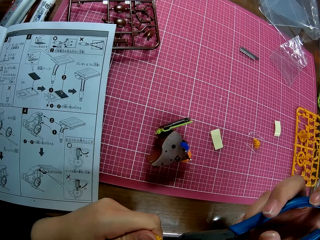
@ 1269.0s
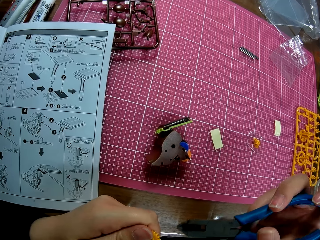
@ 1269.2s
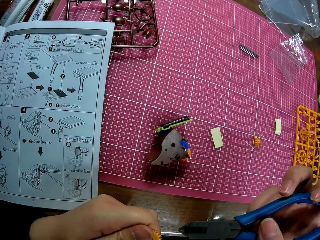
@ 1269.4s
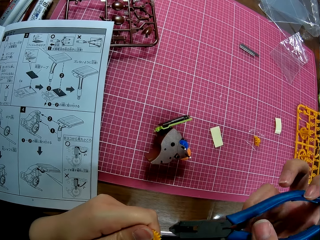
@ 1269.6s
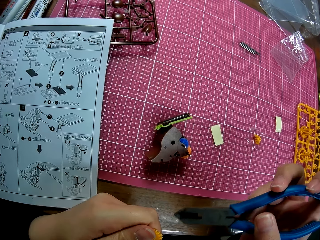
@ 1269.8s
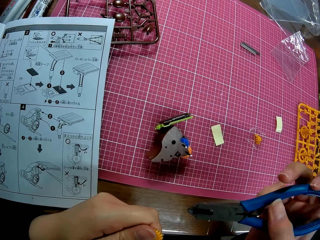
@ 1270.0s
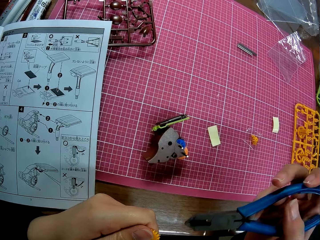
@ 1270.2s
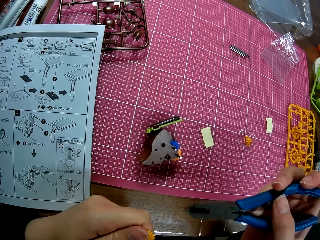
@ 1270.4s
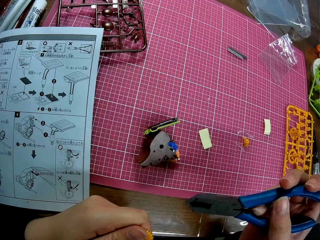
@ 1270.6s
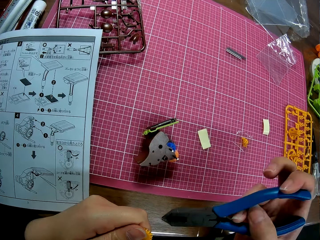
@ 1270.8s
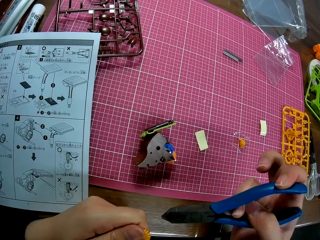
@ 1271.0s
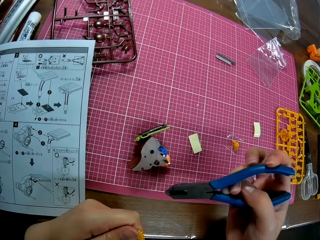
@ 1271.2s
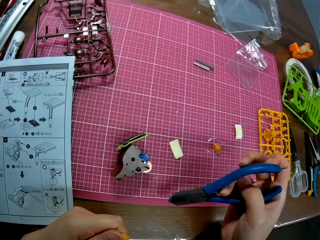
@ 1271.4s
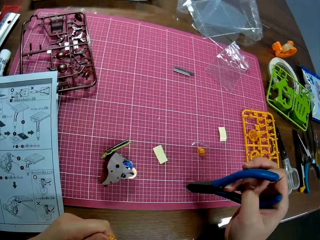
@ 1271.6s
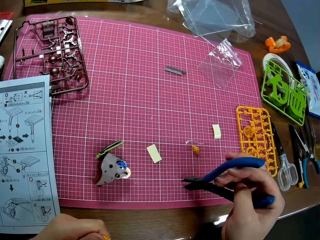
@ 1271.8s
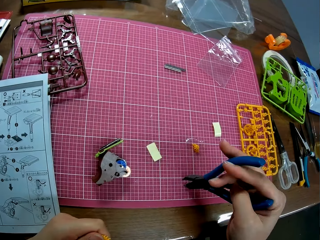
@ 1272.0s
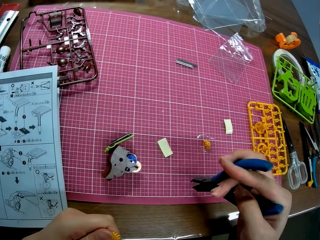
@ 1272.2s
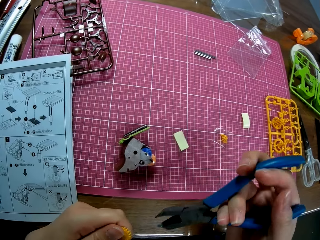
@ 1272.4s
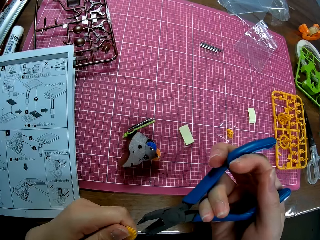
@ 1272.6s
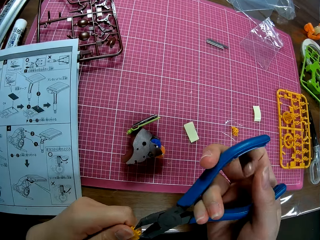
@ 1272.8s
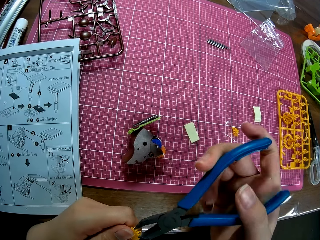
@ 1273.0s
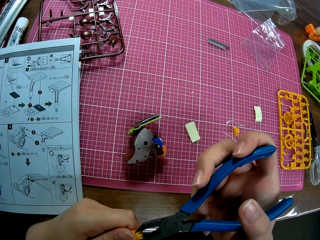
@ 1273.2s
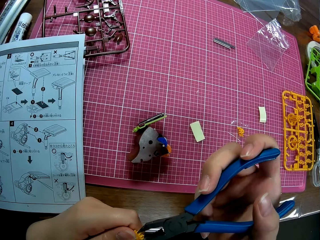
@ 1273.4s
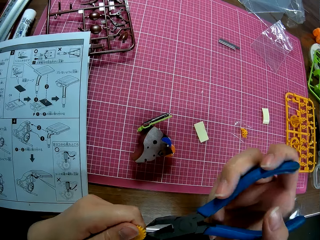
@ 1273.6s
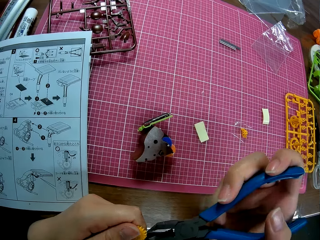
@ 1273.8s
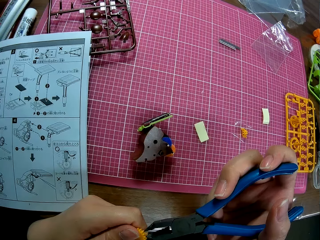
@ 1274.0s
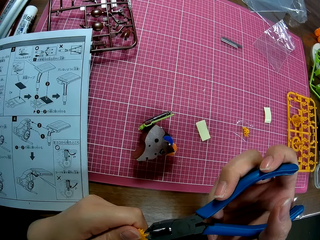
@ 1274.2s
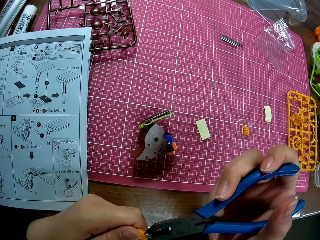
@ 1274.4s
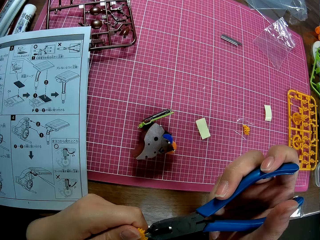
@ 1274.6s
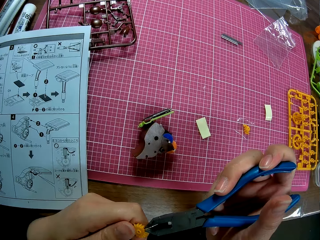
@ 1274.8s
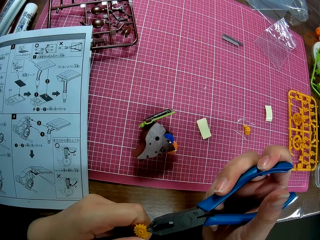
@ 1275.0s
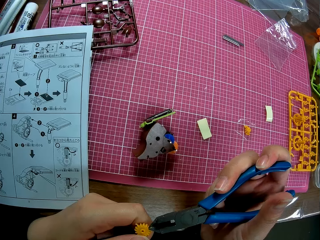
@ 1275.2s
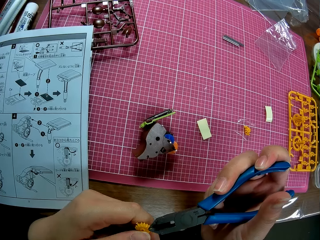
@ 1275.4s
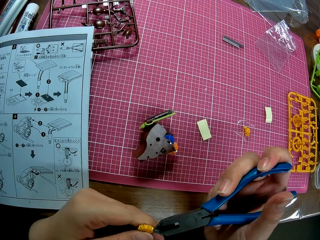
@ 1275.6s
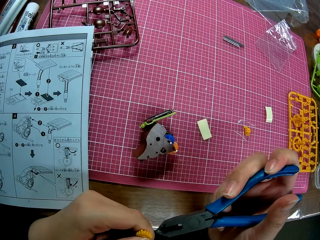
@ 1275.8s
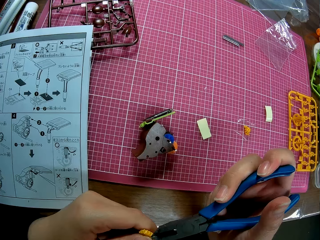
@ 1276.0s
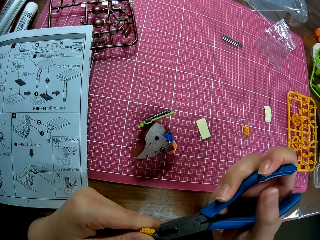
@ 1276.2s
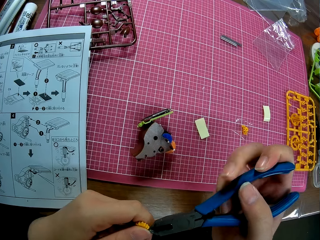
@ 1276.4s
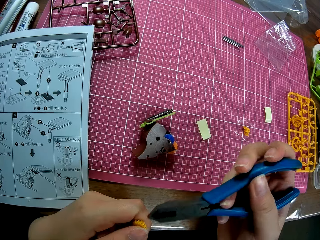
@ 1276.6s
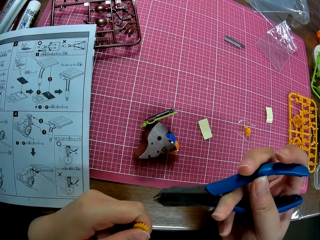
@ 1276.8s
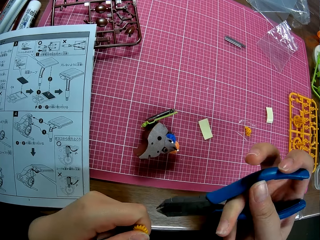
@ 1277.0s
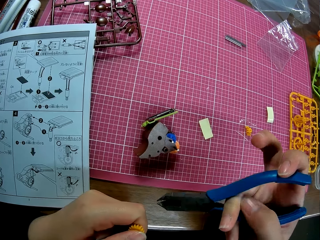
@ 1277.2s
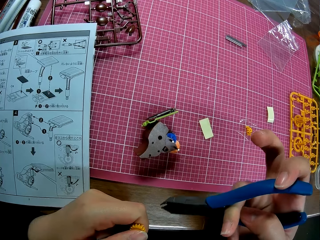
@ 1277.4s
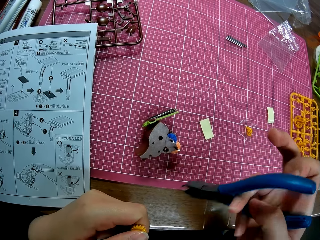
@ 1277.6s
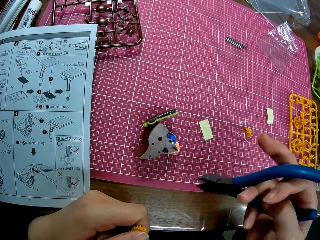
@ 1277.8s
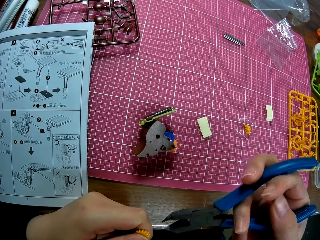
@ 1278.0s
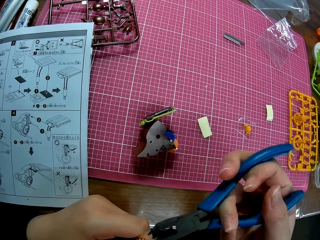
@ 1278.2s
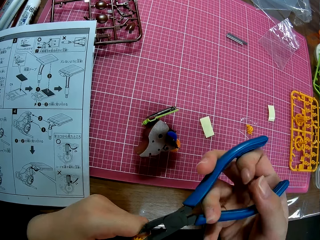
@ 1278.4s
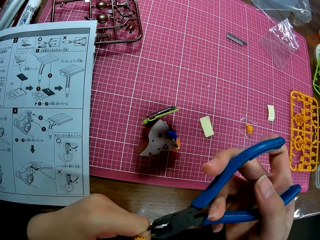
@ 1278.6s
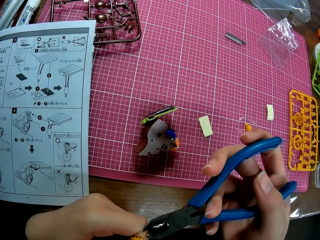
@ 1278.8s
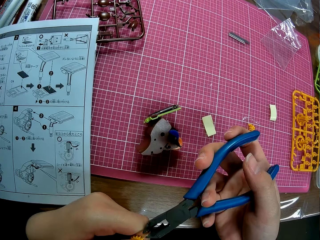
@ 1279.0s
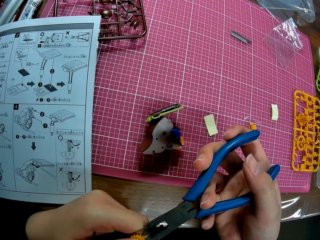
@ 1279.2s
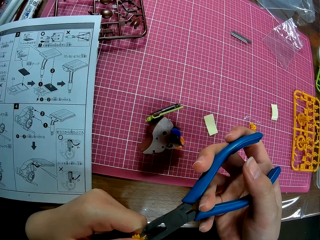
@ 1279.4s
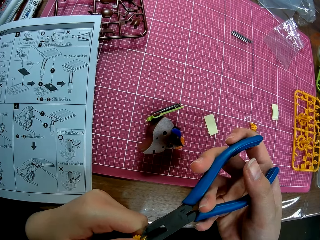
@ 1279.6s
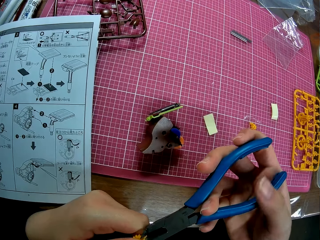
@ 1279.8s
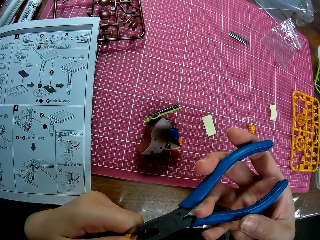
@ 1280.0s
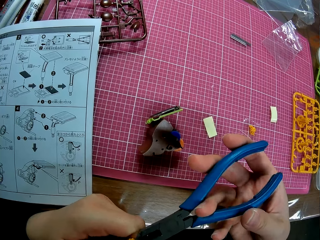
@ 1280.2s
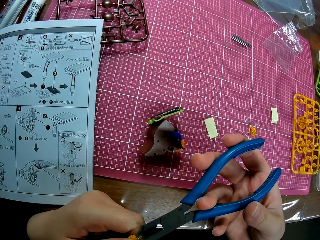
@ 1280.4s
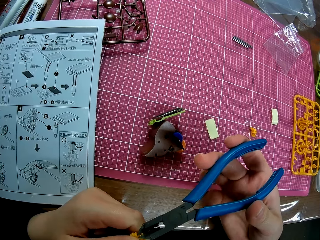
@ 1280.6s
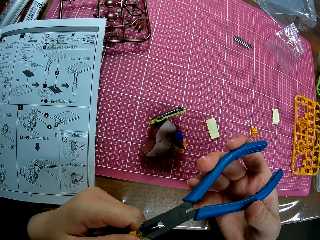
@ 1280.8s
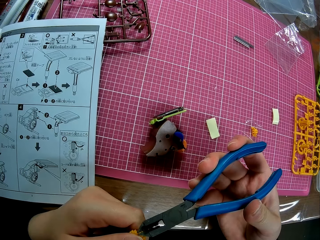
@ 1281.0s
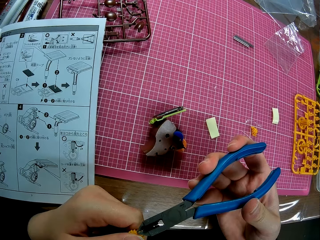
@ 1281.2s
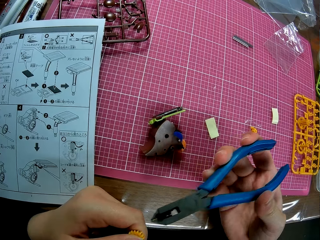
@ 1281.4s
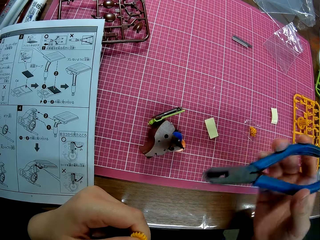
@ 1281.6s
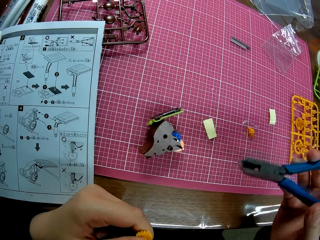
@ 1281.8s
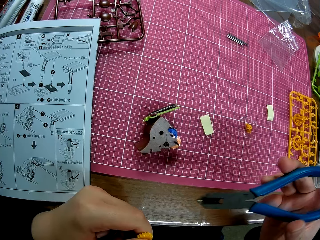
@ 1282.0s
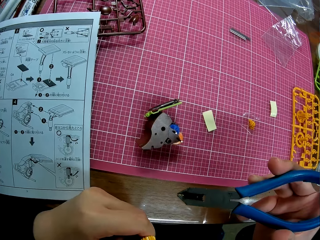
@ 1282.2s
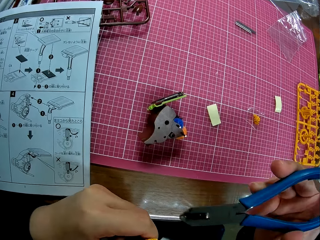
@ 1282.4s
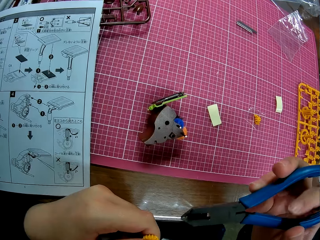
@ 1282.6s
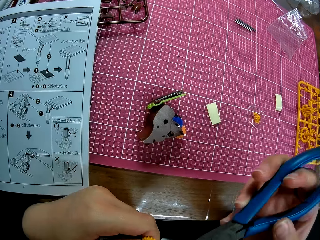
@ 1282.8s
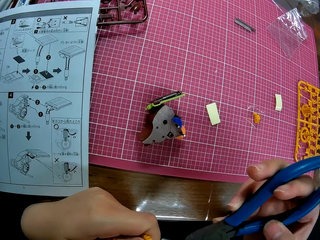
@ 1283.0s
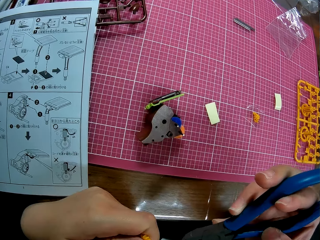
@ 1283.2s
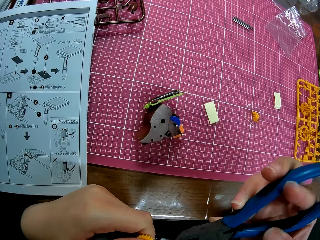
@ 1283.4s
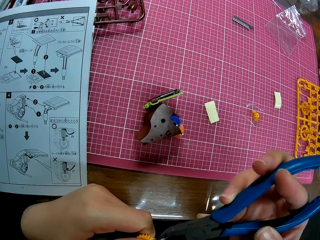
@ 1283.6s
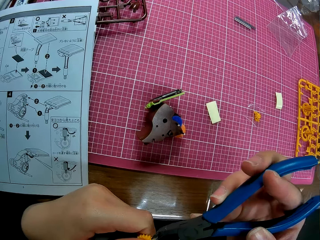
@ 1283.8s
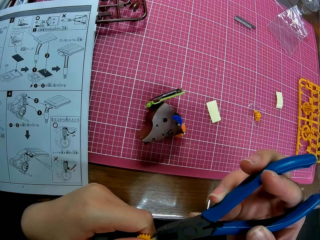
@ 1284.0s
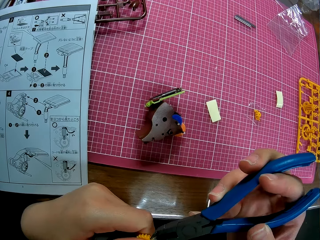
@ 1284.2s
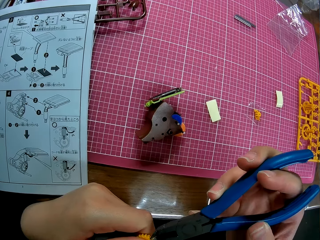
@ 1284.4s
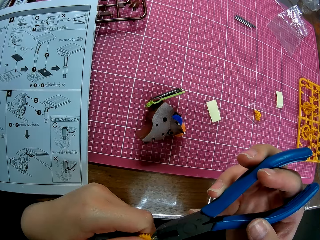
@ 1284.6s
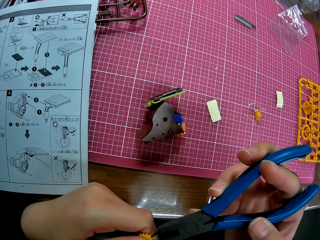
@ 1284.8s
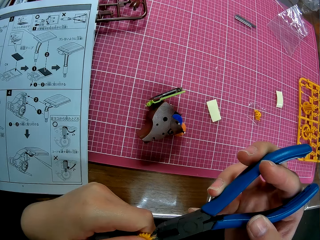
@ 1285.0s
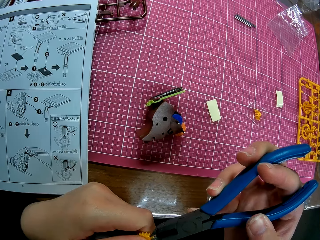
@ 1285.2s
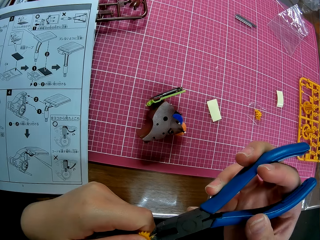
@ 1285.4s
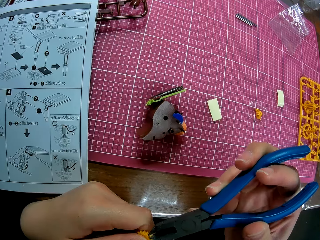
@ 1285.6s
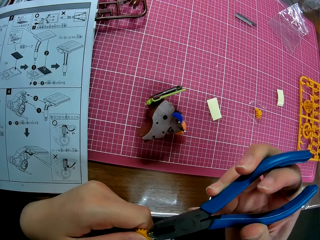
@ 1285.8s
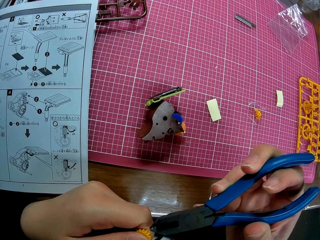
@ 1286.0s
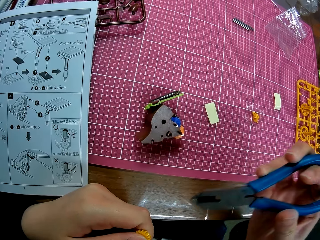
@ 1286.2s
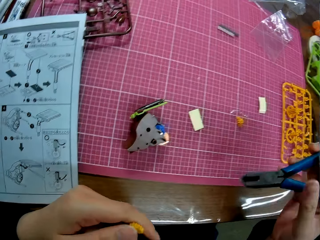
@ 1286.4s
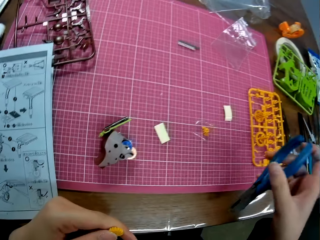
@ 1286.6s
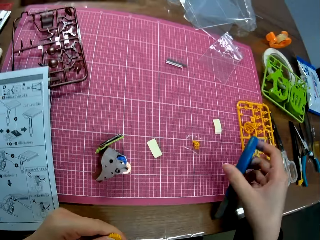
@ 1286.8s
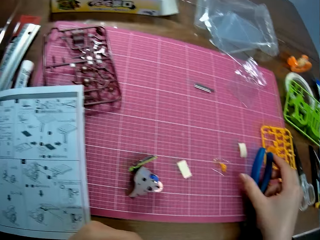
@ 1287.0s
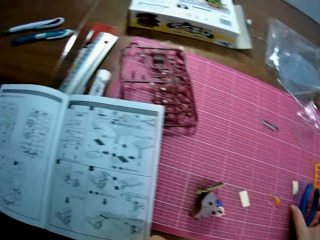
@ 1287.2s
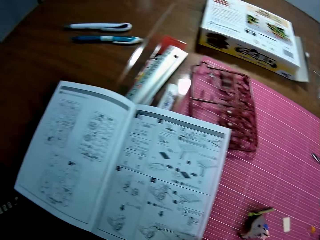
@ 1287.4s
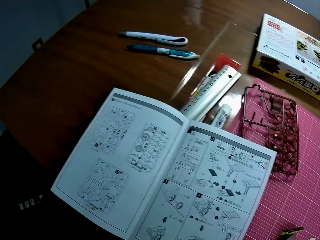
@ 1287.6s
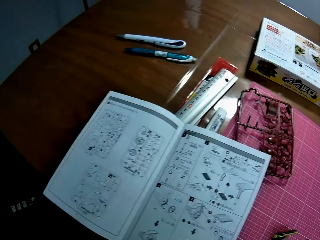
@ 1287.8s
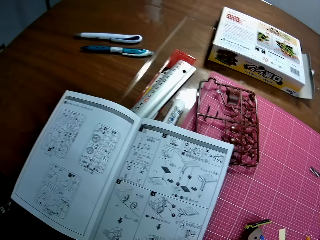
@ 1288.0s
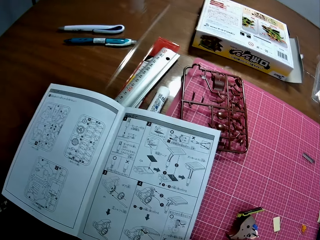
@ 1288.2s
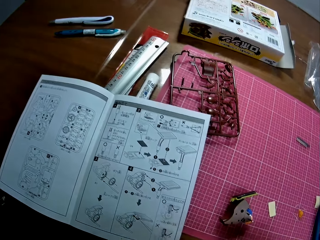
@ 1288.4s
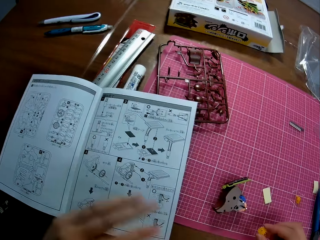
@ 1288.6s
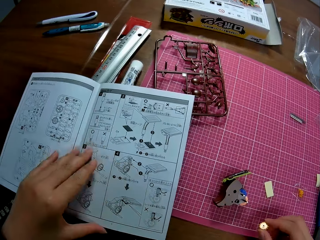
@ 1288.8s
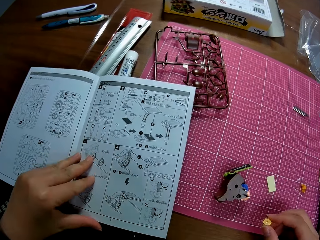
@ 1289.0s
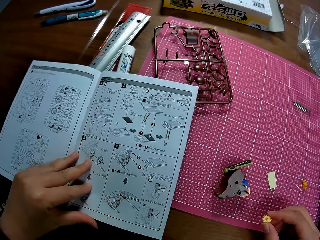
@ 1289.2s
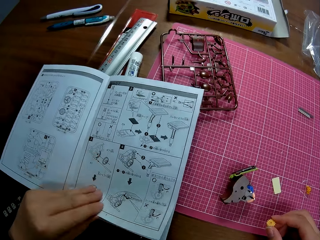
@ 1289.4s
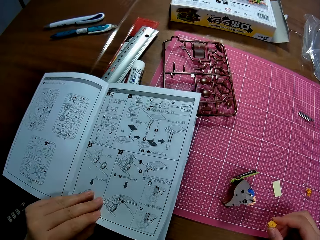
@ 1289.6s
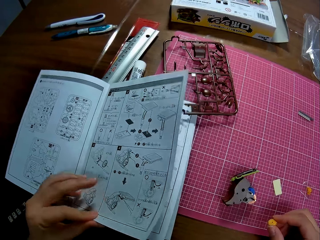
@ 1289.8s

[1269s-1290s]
The camera wearer touches the pink sheet with the pliers. They open the pliers. They resume cutting out the extended part of the model piece with the pliers. They open the pliers. They resume cutting out the extended part of the model piece with the pliers. They drop the pliers on the pink sheet on the table. They look towards the instruction manual on the table. They open the instruction manual to another page.
